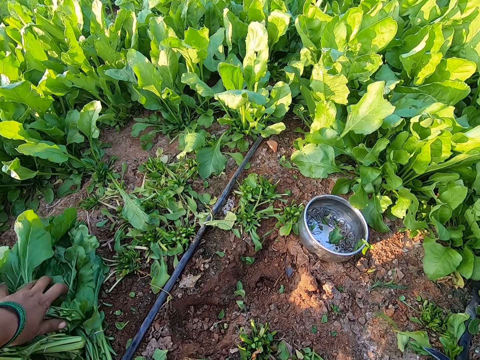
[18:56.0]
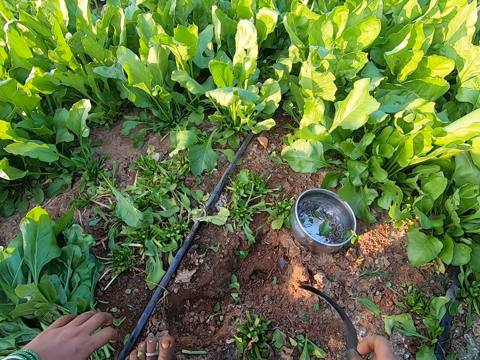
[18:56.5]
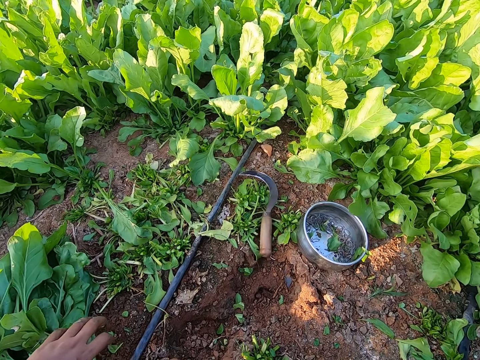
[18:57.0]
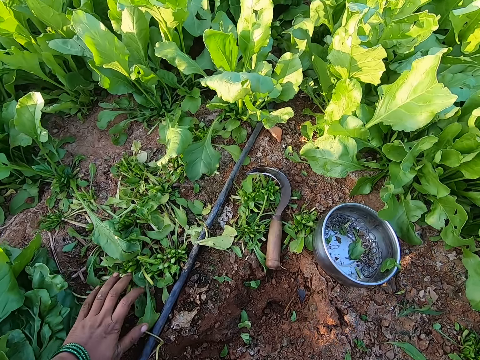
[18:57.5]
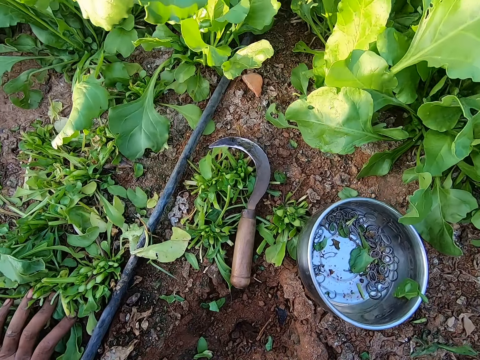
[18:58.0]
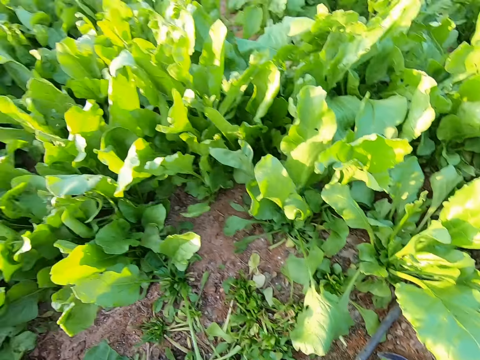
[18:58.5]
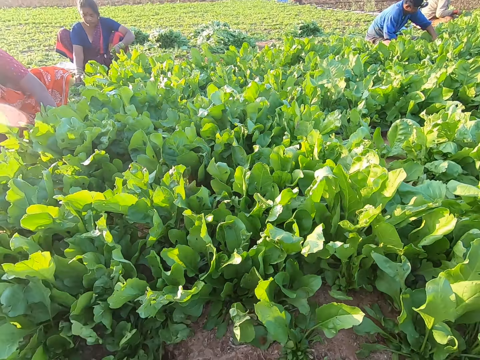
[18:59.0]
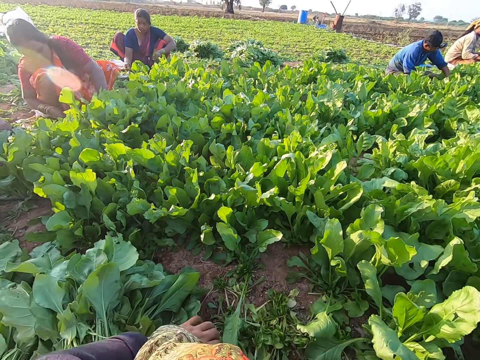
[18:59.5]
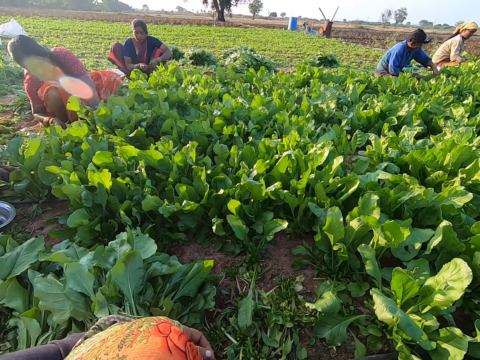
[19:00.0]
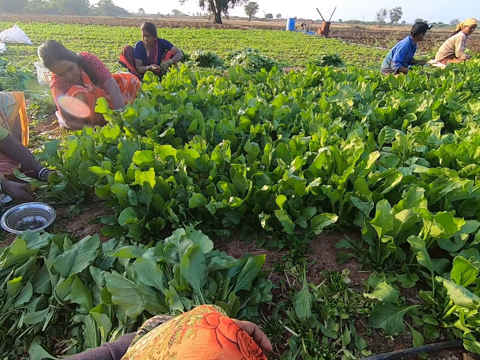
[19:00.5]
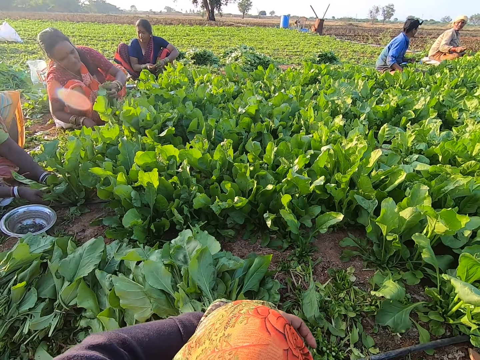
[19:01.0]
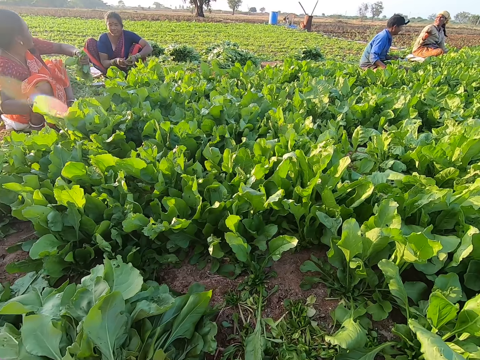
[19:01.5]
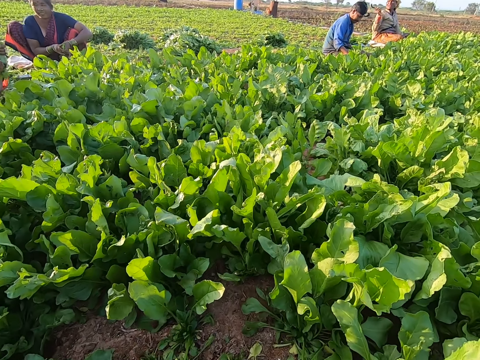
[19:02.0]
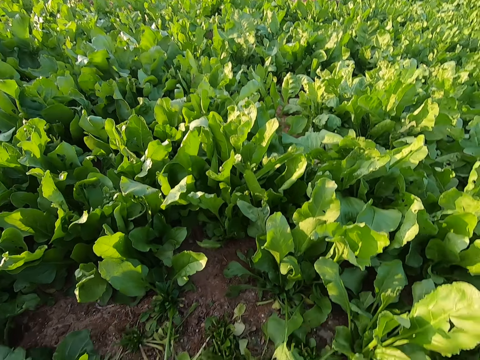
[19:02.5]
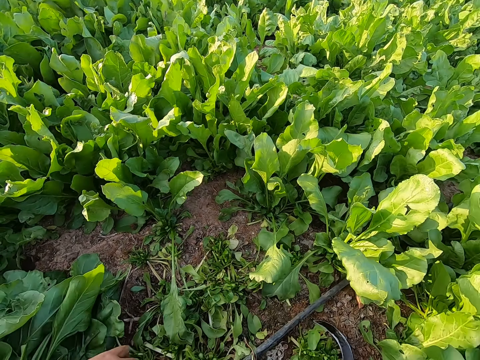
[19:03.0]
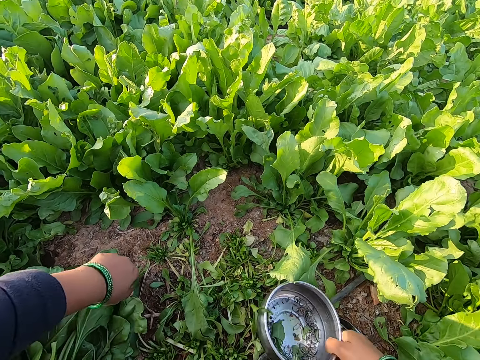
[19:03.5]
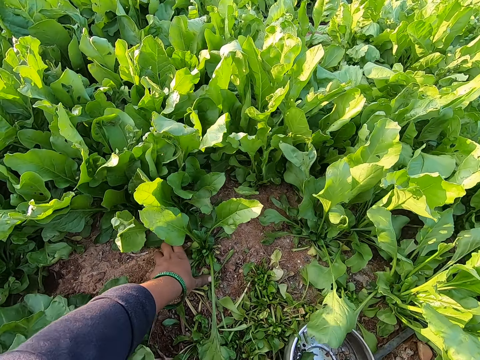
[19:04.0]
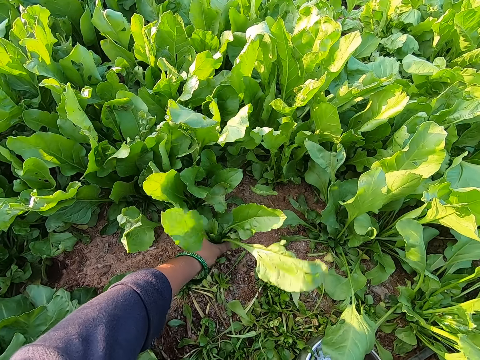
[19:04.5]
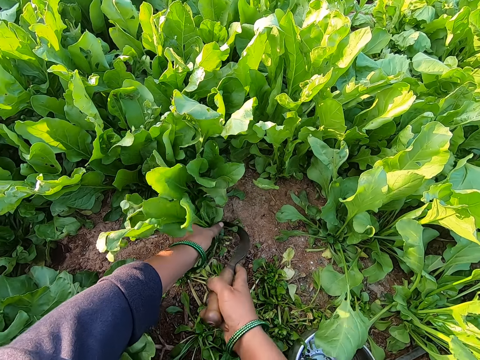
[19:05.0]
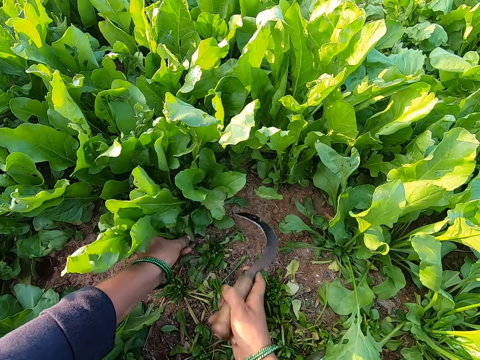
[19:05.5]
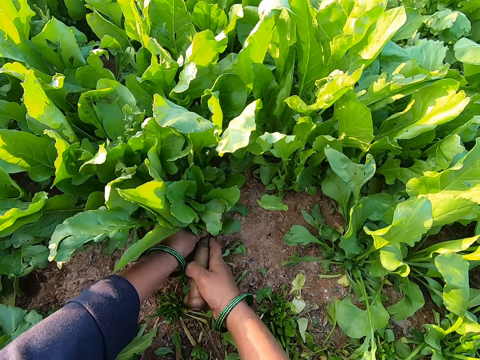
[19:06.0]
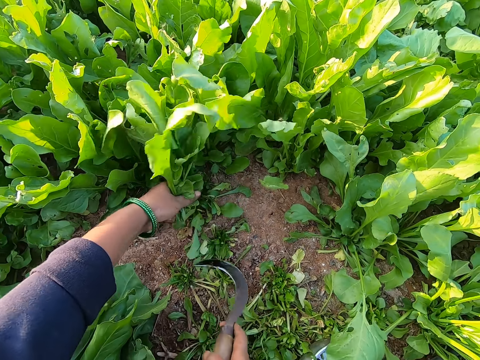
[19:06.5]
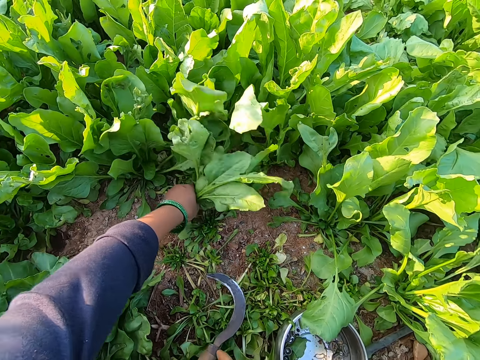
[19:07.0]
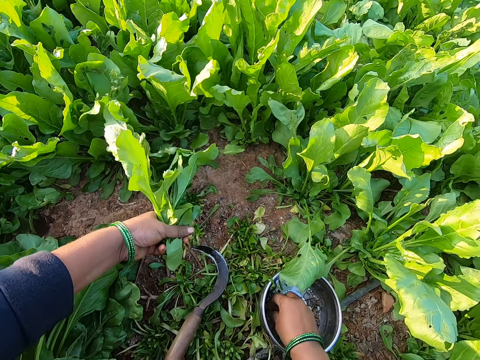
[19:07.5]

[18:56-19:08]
The camera wearer repositions the sickle on the ground with her right hand. She throws the sickle to the front, moves forward. A man cuts some spinach in his left hand with a sickle in his right hand. The camera wearer looks around. A woman holds some spinach in her right hand with a rubber band with both hands. Another woman cuts some spinach in her left hand with a sickle in her right hand. The camera wearer repositions the bowl on the ground with her right hand. She pushes the tin. She holds some spinach on the ground with her left hand. She holds the sickle in her right hand. She cuts the spinach in her left hand with the sickle in her right hand. She holds some spinach on the ground with her left hand. She cuts the spinach in her left hand with the sickle in her right hand. She drops the sickle in her right hand on the ground.

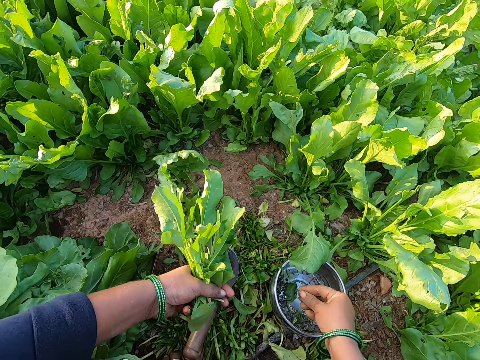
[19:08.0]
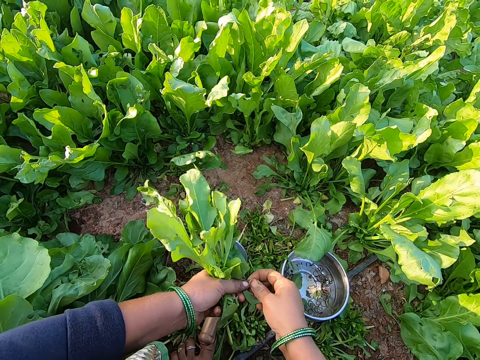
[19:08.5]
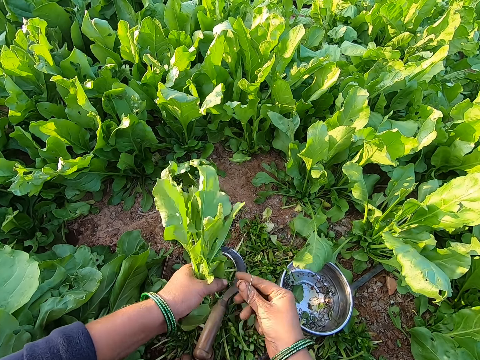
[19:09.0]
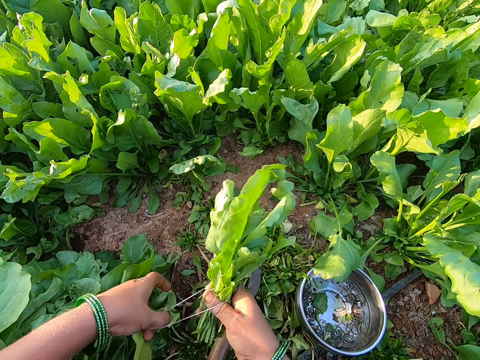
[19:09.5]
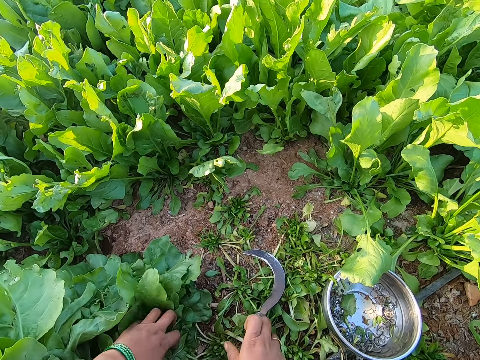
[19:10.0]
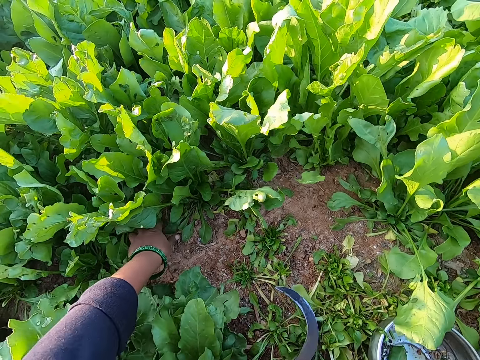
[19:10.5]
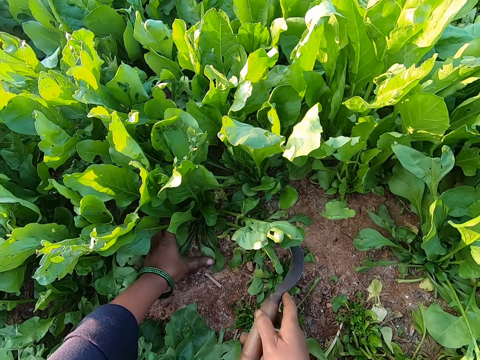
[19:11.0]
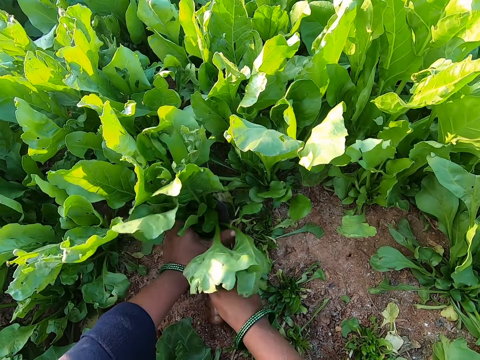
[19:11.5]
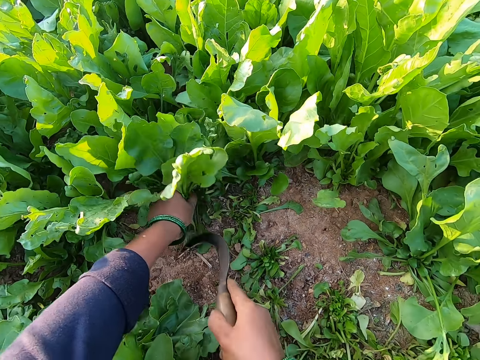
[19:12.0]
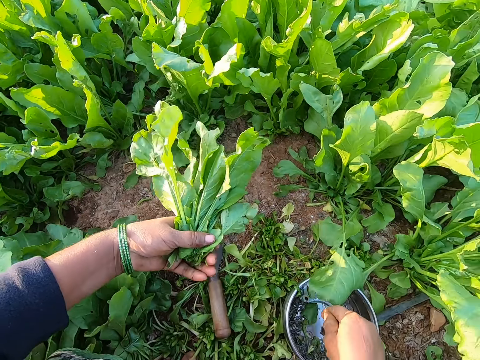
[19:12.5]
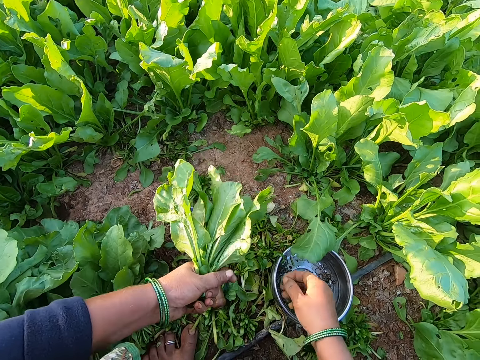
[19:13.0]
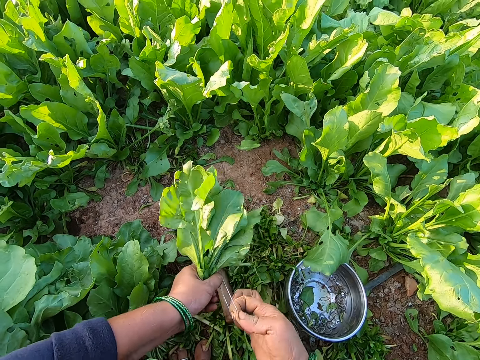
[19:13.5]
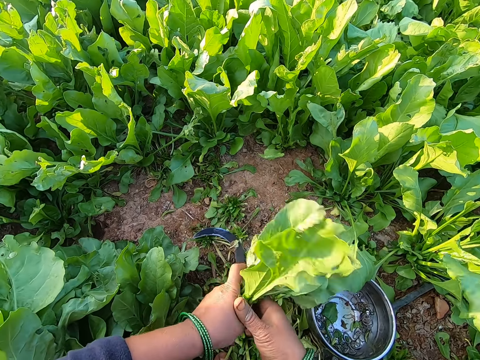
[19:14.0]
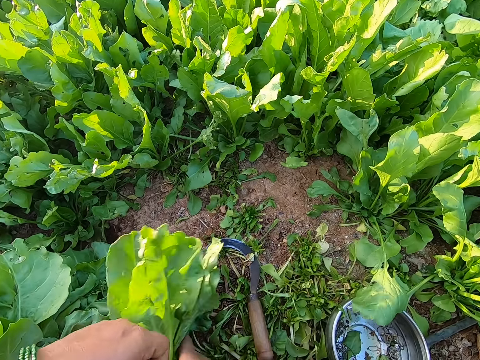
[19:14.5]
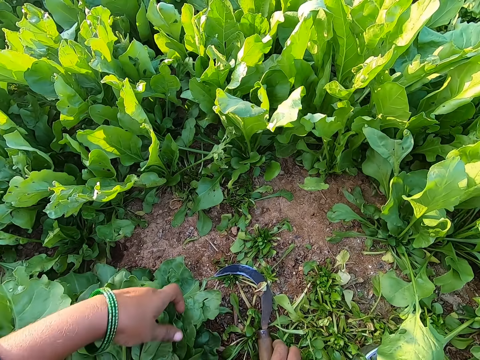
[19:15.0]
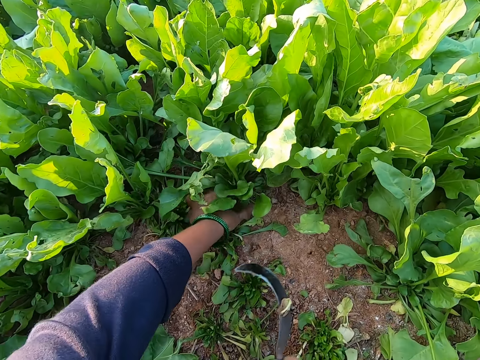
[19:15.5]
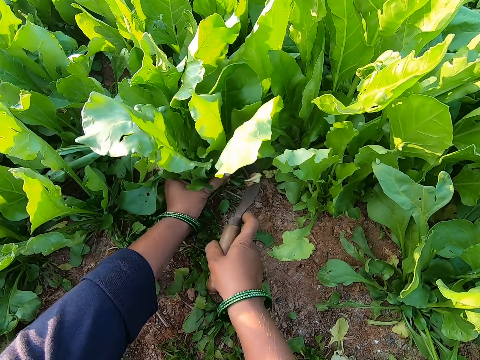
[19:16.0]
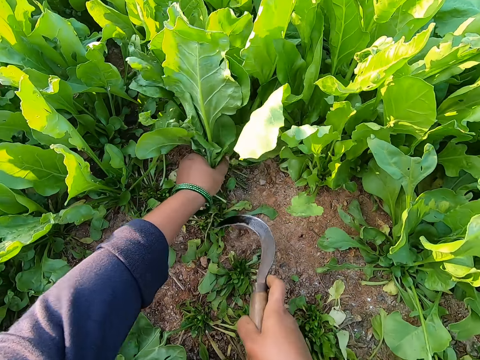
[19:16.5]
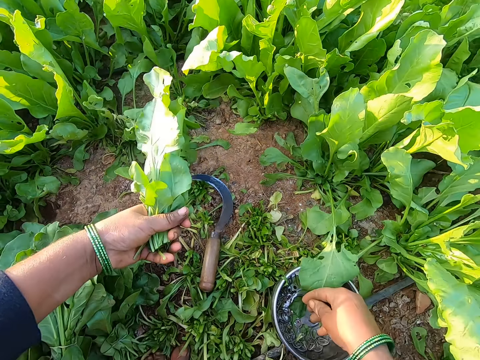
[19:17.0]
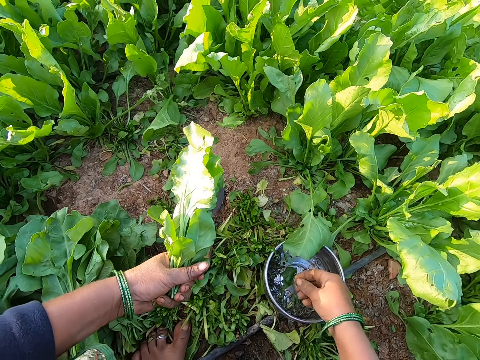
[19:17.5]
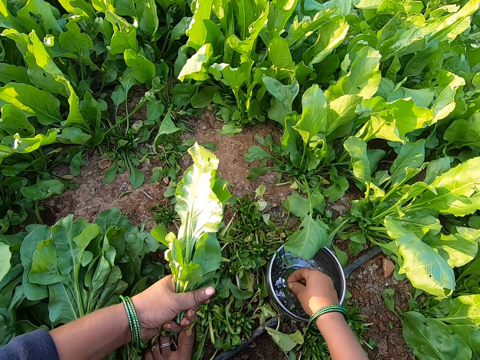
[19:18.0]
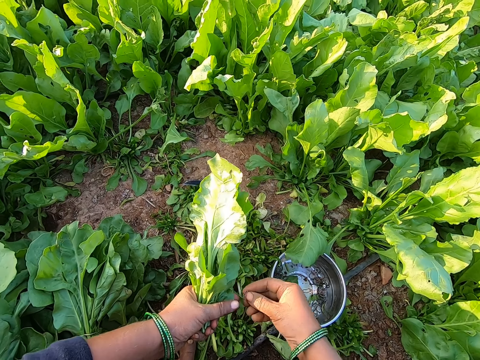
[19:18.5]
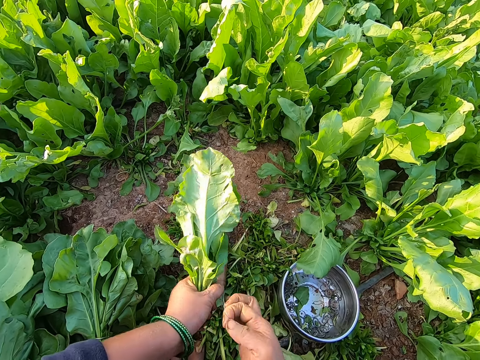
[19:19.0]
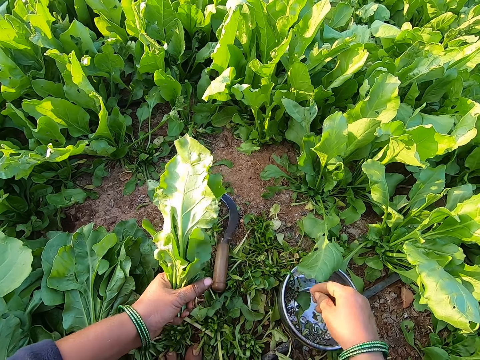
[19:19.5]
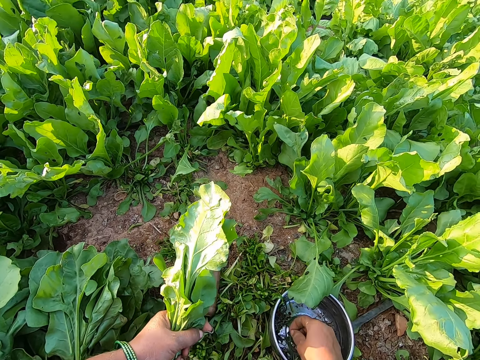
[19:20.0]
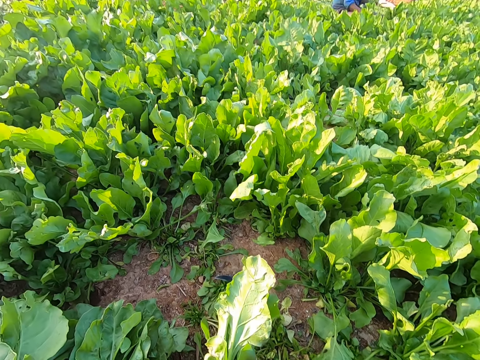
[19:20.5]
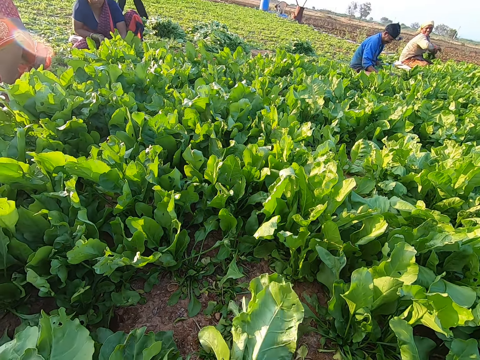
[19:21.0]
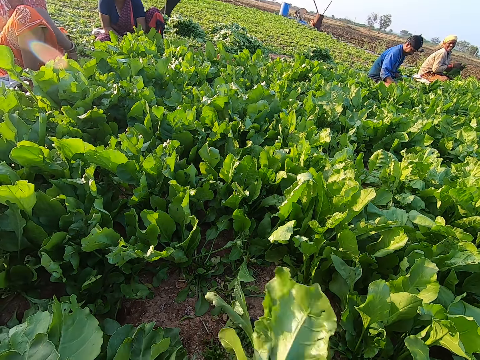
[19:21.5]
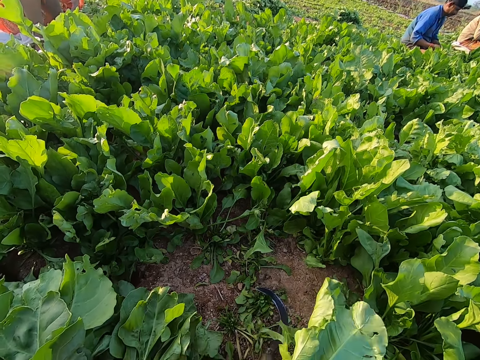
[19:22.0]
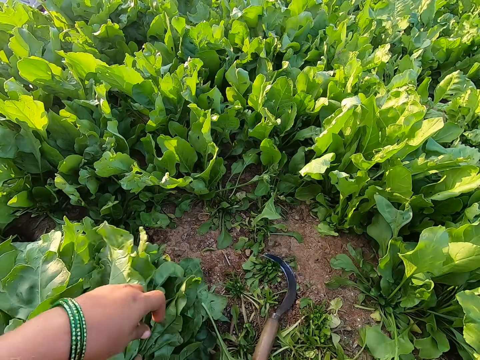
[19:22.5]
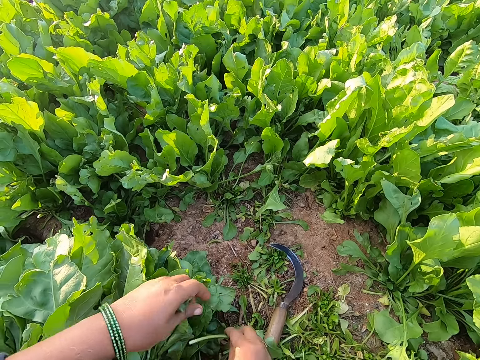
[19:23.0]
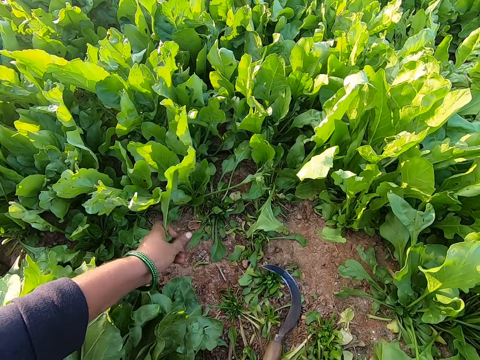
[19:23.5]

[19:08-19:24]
The camera wearer takes a rubber band from the bowl on the ground with her right hand. She holds the rubber band with both hands. She expands the rubber band in her hands with her right hand. She passes the spinach from her left hand to her right hand. She binds the spinach in her right hand with the rubber band with both hands. She drops the spinach in her right hand on the ground. She picks the sickle from the ground with her right hand. She holds some spinach on the ground with her left hand. She cuts the spinach in her left hand with the sickle in her right hand. She drops the sickle in her right hand on the ground. She takes a rubber band from the bowl on the ground with her right hand. She holds the rubber band with both hands. She expands the rubber band in her hands with her right hand. She passes the spinach from her left hand to her right hand. She binds the spinach in her right hand with the rubber band with both hands. She drops the spinach in her right hand on the ground. She picks the sickle from the ground with her right hand. She holds some spinach on the ground with her left hand. She cuts the spinach in her left hand with the sickle in her right hand. She drops the sickle in her right hand on the ground. She takes a rubber band from the bowl on the ground with her right hand. She throws the rubber band in her right hand on the ground. She takes a rubber band from the bowl on the ground with her right hand. She holds the rubber band with both hands. She expands the rubber band in her hands with her right hand. She takes a rubber band from the bowl on the ground with her right hand. She drops the rubber band. She picks a rubber band from the tin. She drops the spinach in her right hand on the ground.
